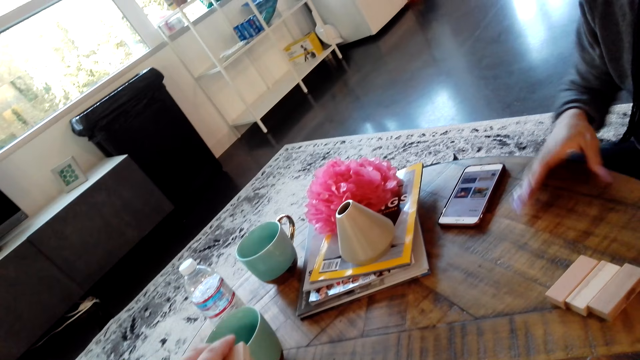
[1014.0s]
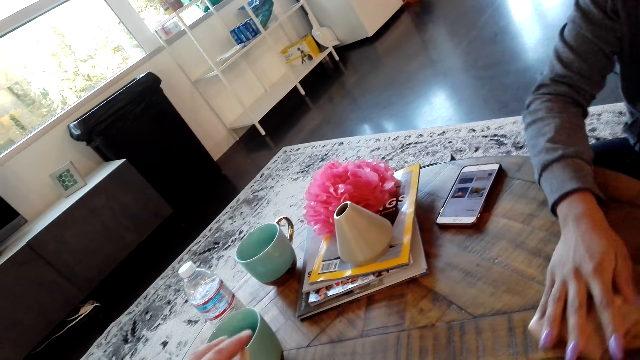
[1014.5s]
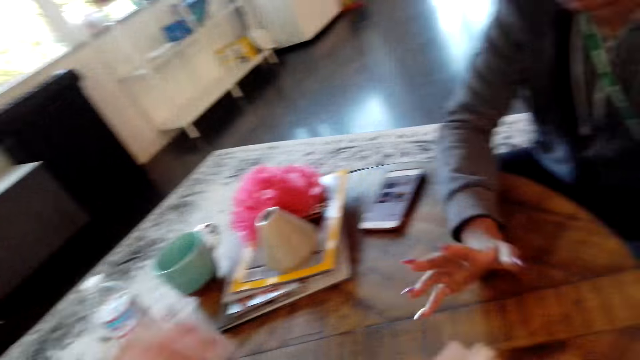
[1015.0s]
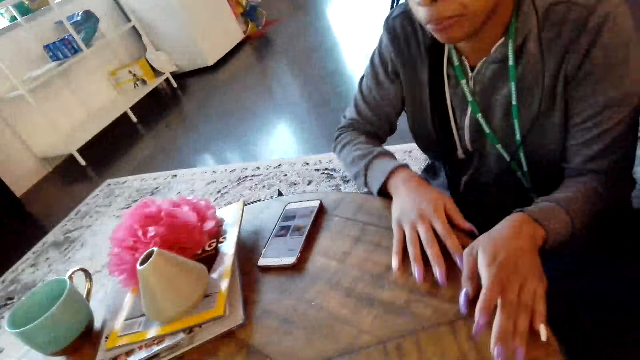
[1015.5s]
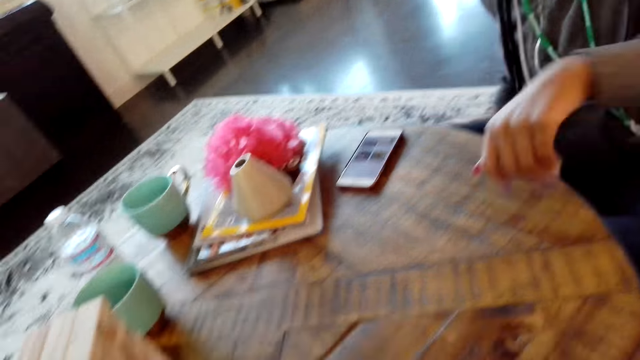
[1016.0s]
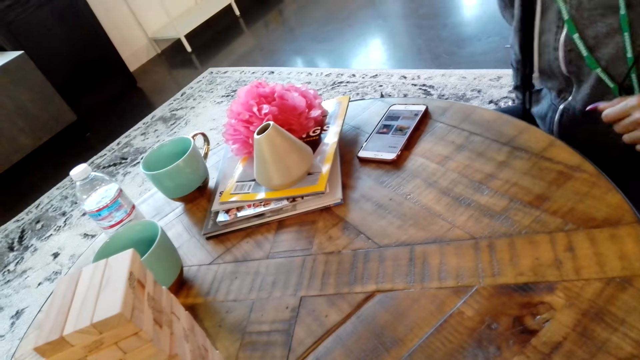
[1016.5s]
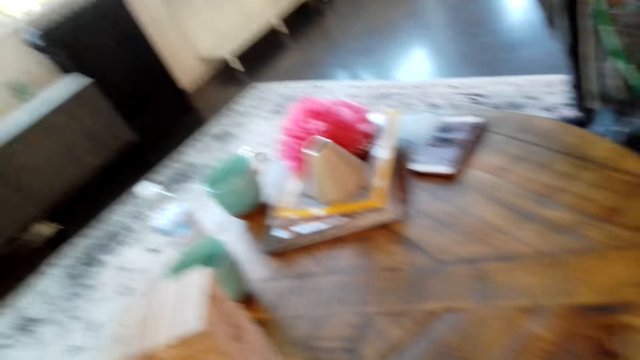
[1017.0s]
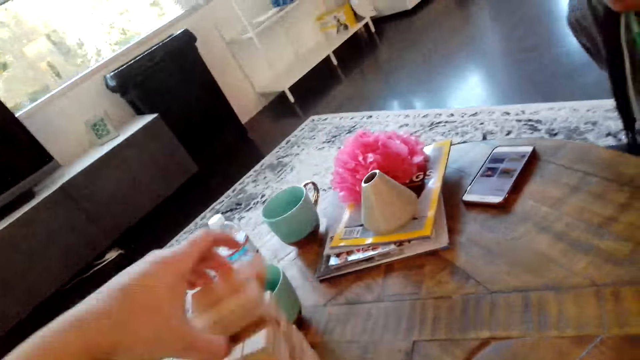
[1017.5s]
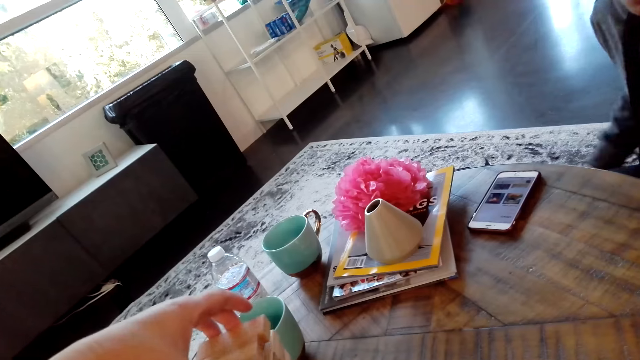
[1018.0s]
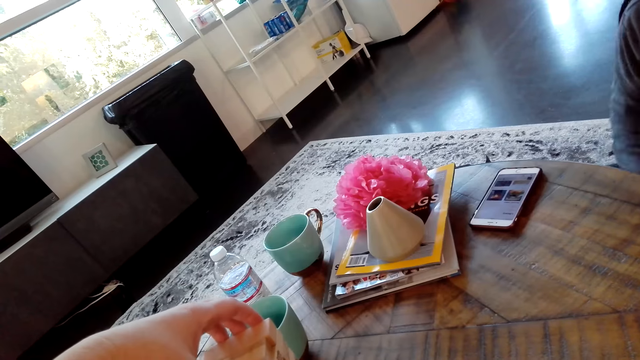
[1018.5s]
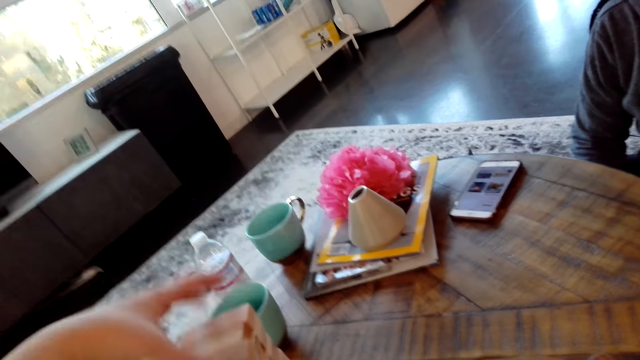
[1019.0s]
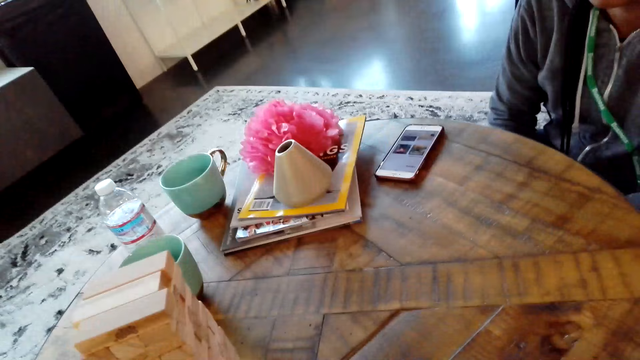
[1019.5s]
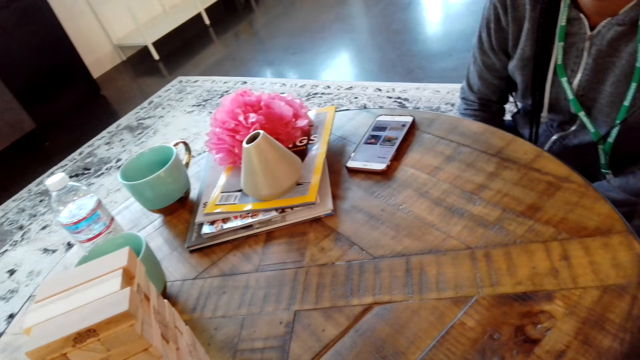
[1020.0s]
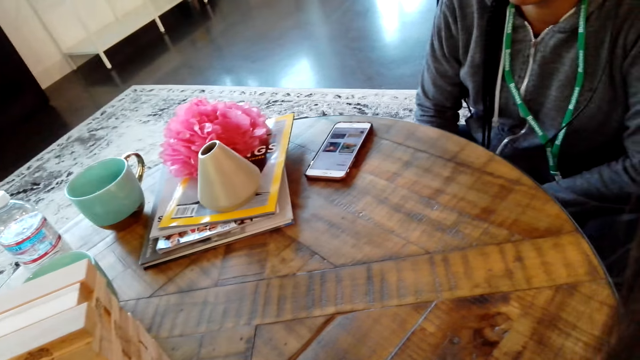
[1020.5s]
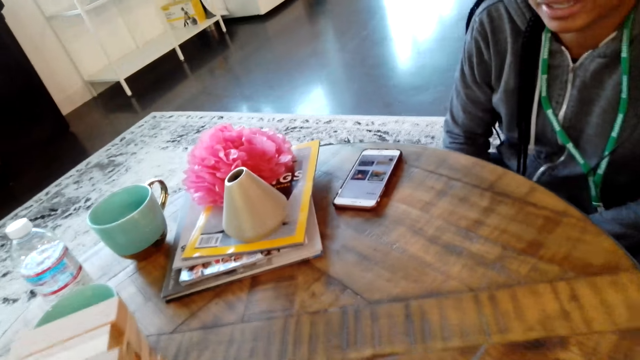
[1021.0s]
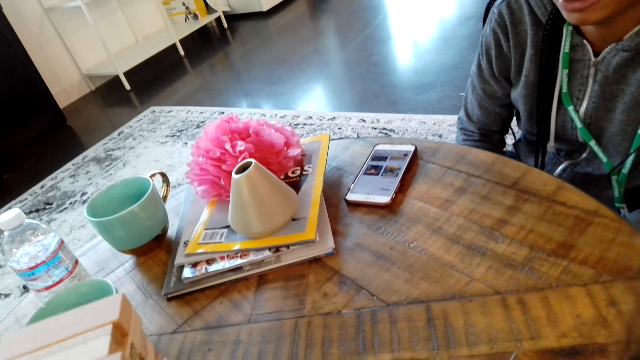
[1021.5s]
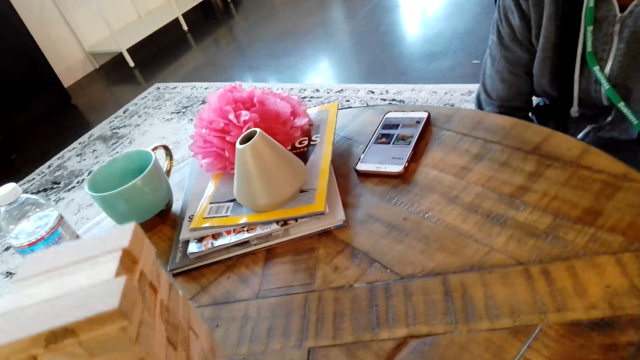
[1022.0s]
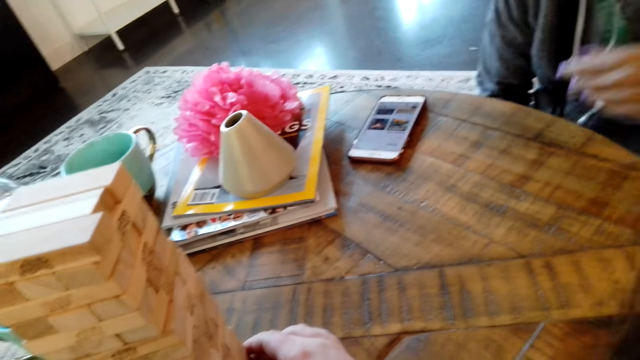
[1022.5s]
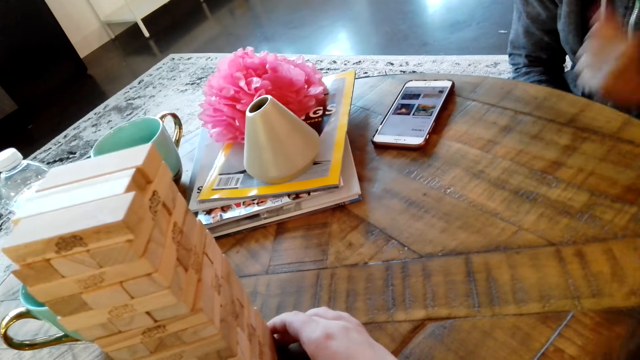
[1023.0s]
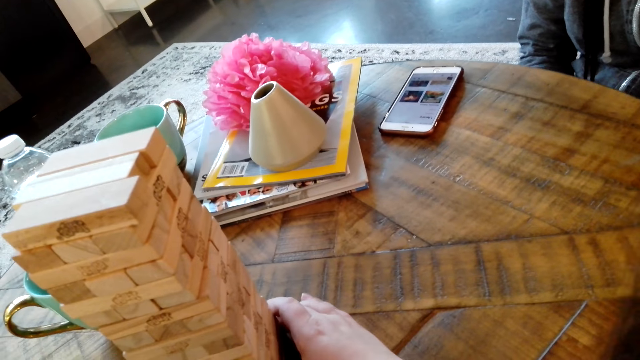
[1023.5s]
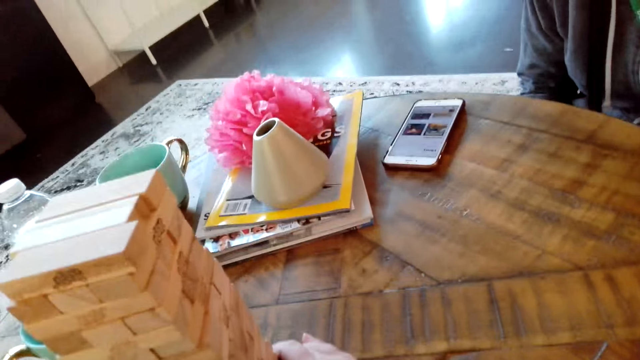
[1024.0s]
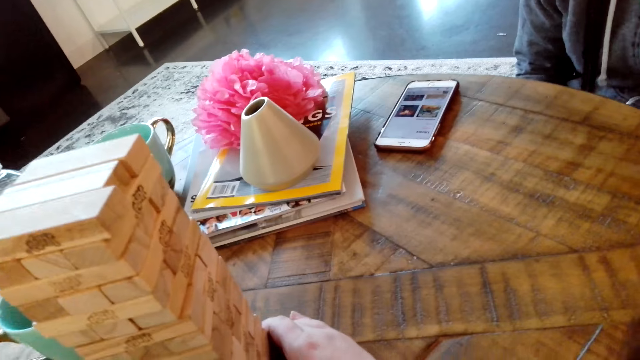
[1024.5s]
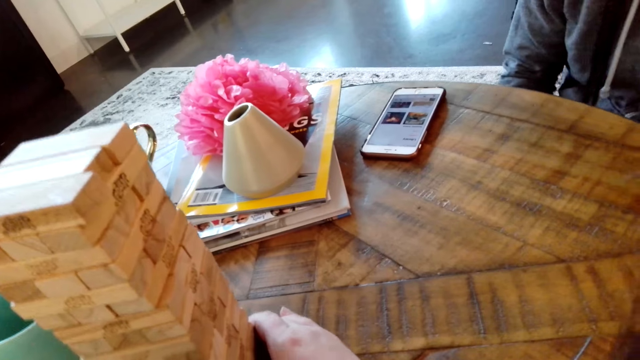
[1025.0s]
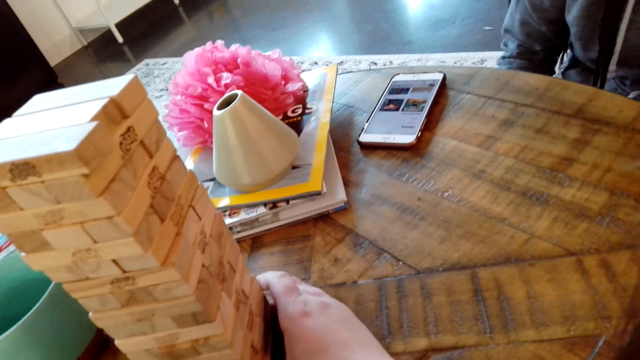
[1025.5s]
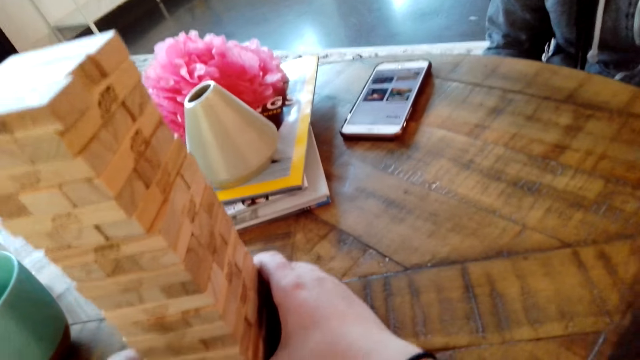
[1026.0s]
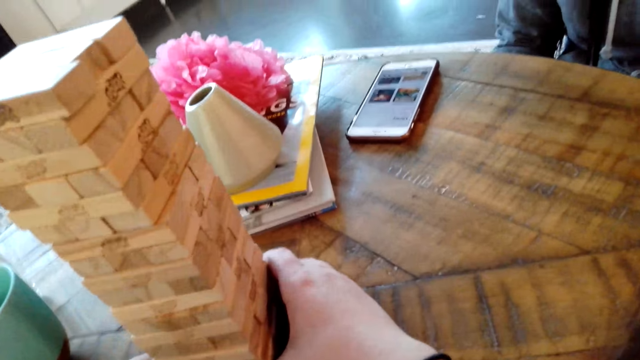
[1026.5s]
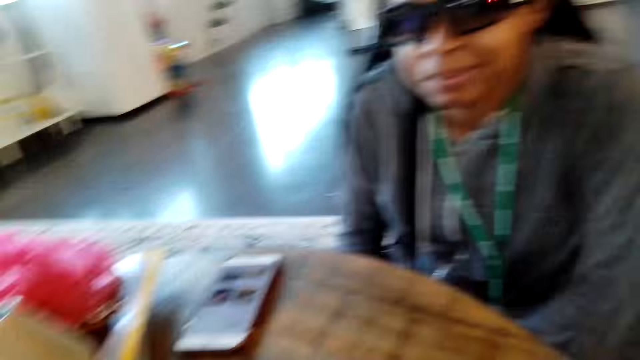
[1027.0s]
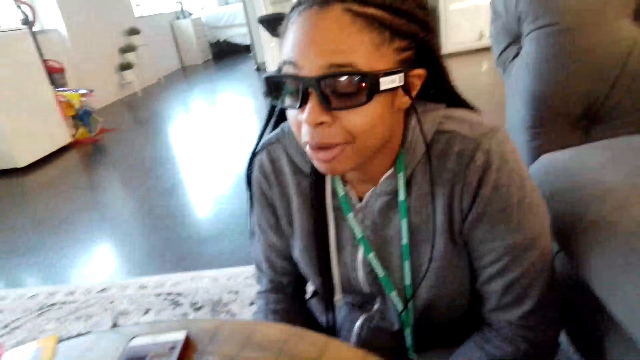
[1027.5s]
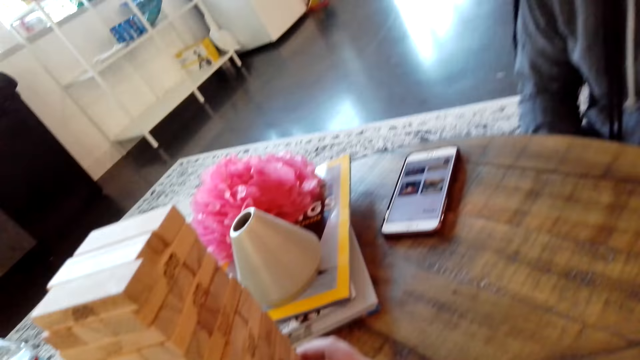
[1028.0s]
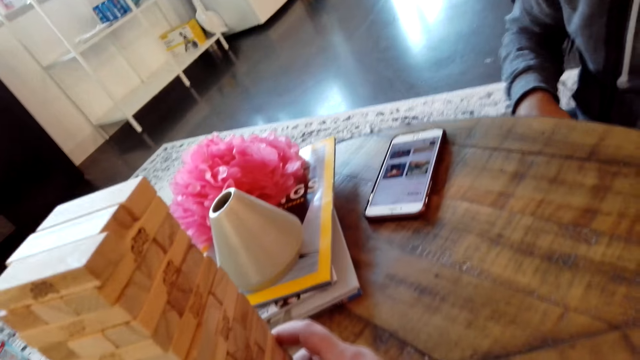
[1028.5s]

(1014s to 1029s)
A woman moves blocks and moves. The camera wearer arranges a block and moves the blocks.

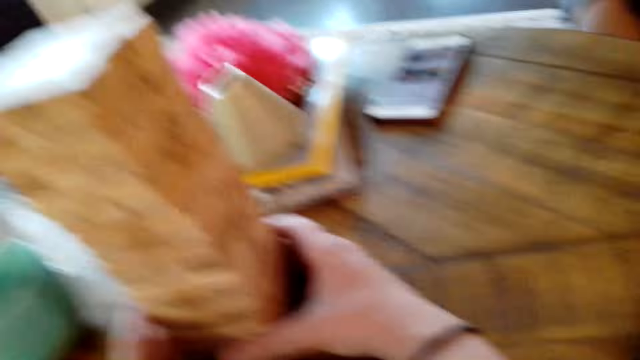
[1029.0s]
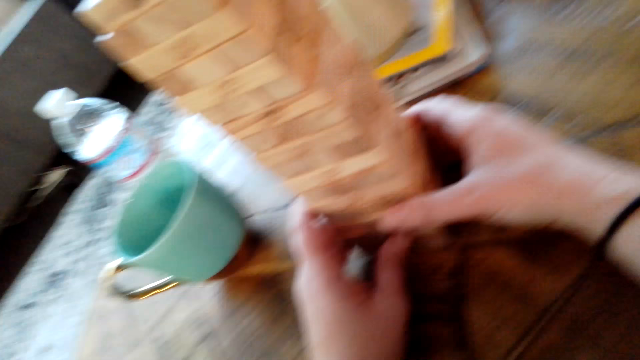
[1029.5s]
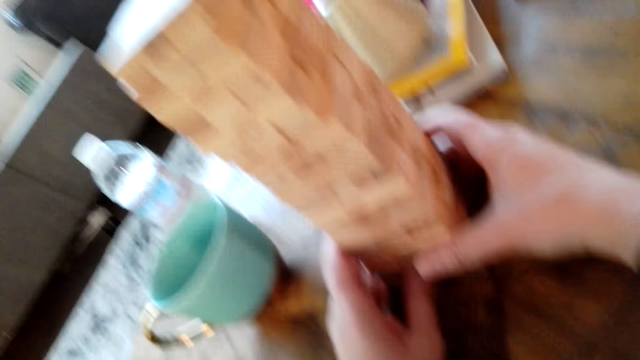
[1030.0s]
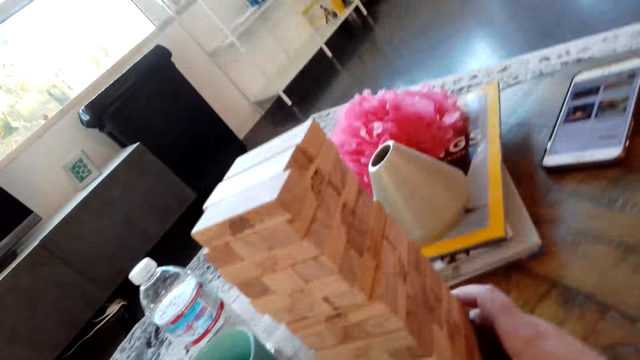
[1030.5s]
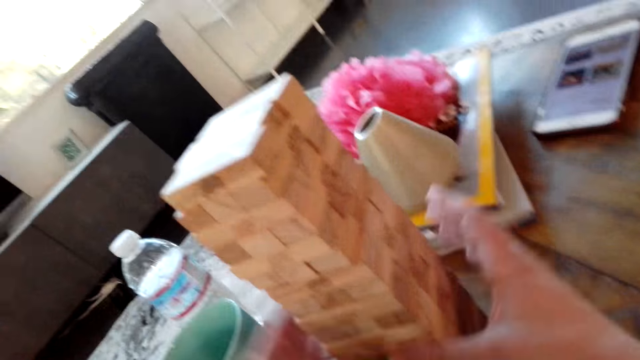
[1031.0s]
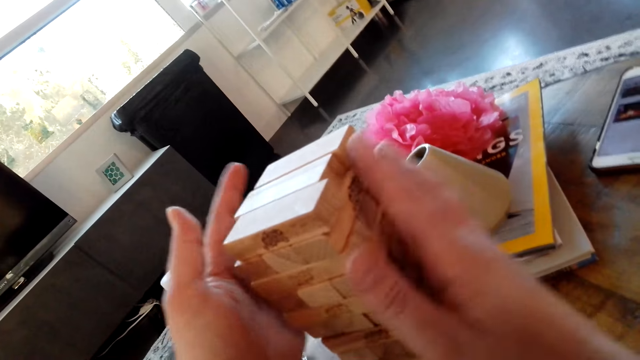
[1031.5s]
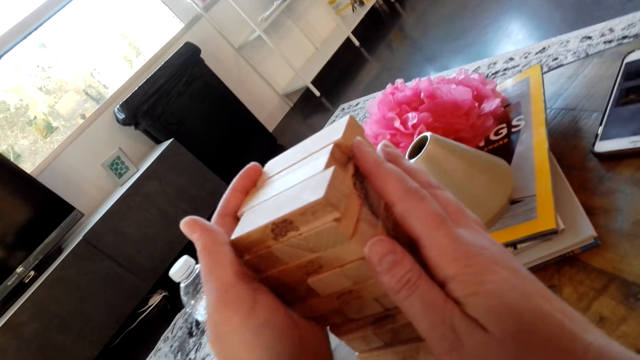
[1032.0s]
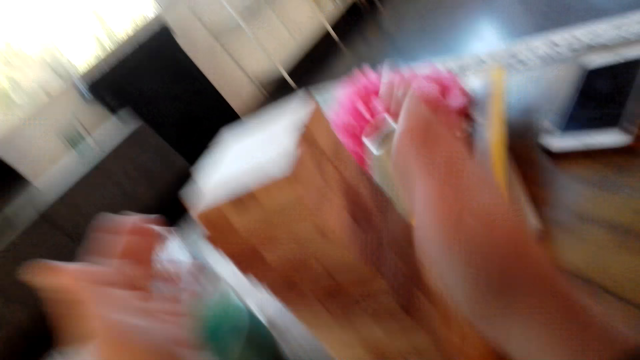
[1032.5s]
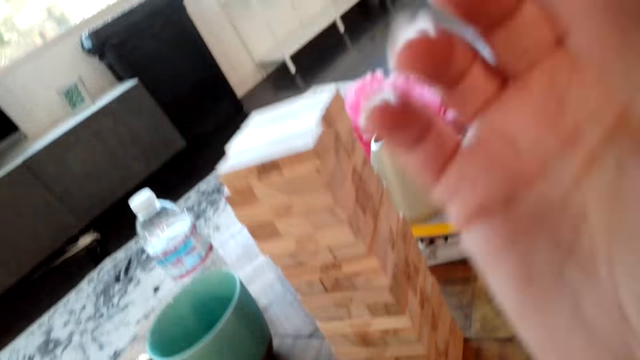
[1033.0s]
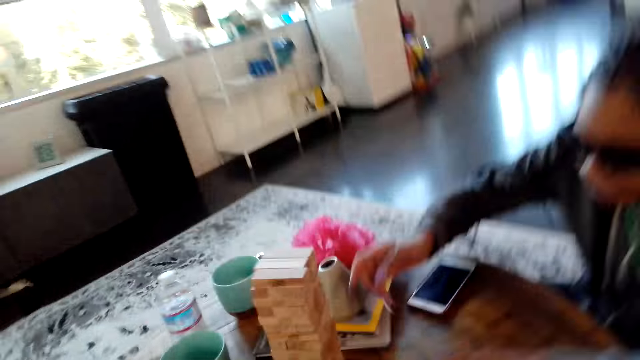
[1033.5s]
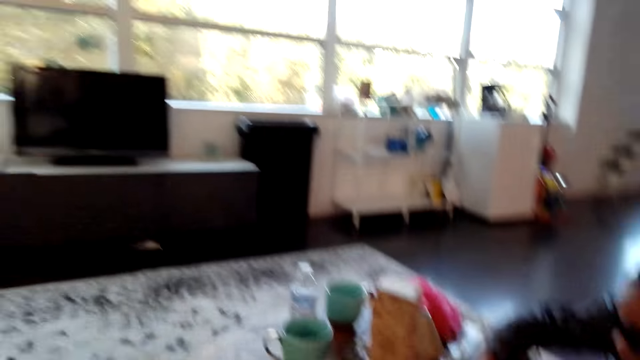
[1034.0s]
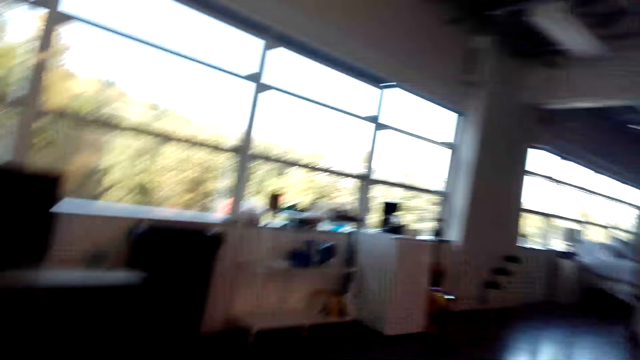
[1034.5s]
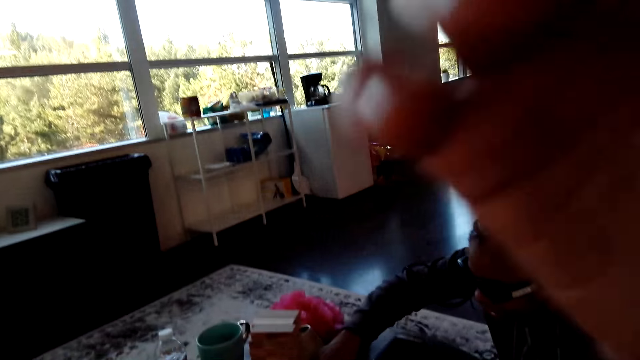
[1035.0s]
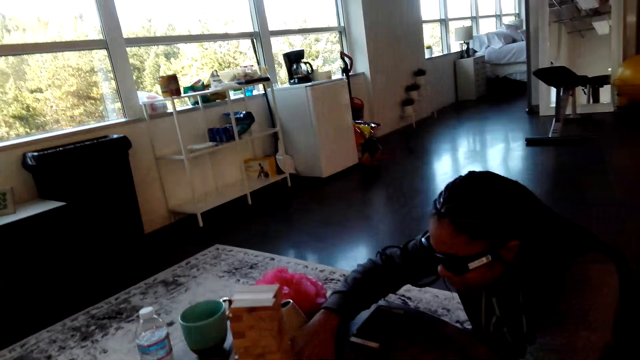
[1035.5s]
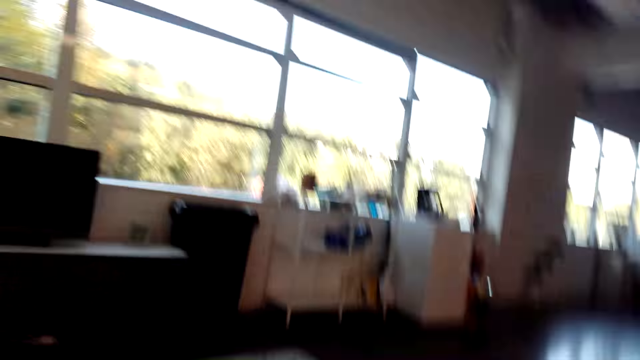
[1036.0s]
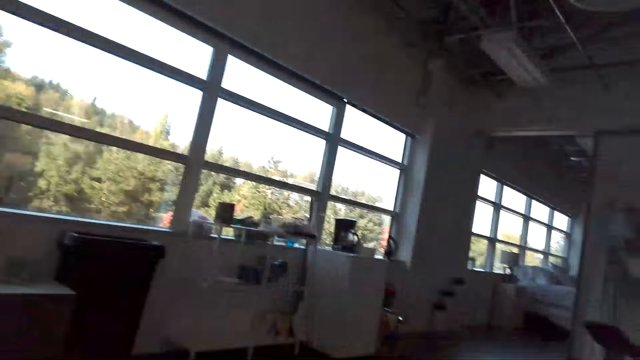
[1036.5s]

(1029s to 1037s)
The camera wearer lifts a hand and looks around.
